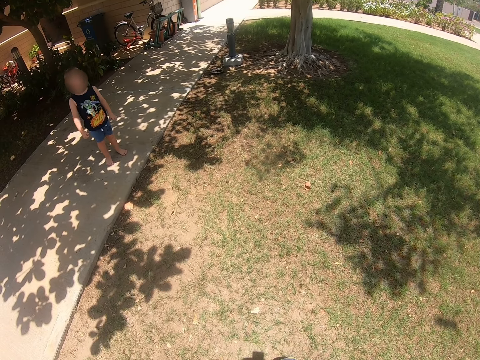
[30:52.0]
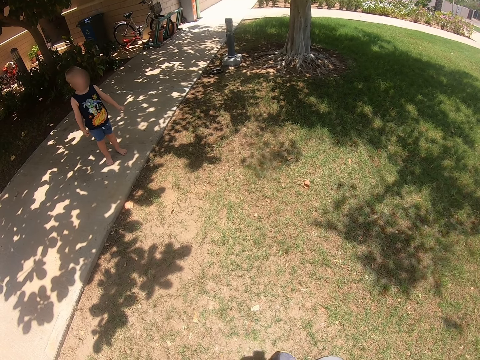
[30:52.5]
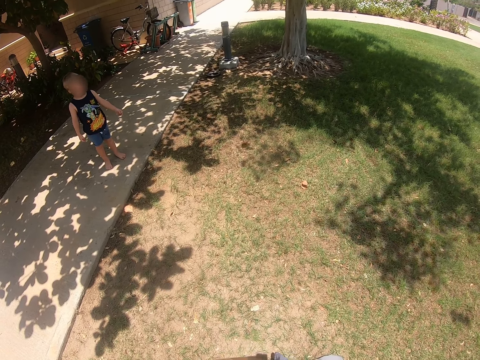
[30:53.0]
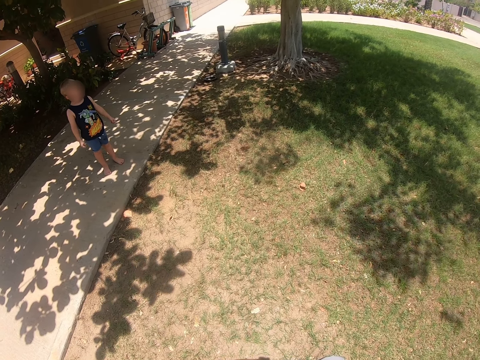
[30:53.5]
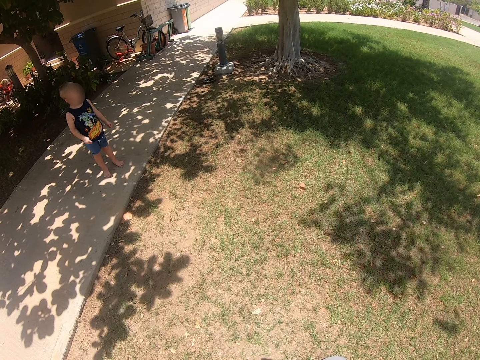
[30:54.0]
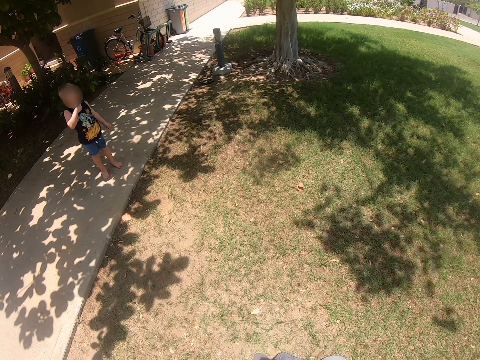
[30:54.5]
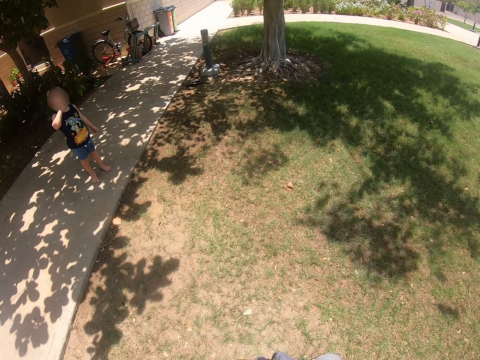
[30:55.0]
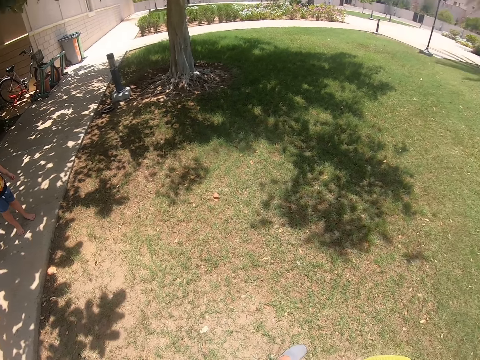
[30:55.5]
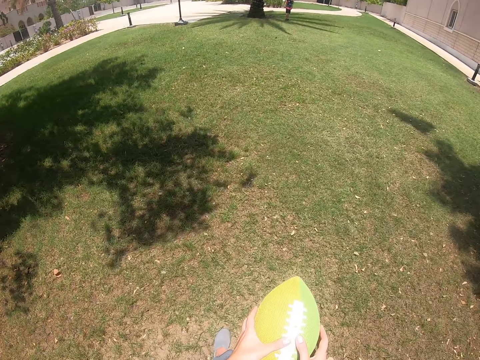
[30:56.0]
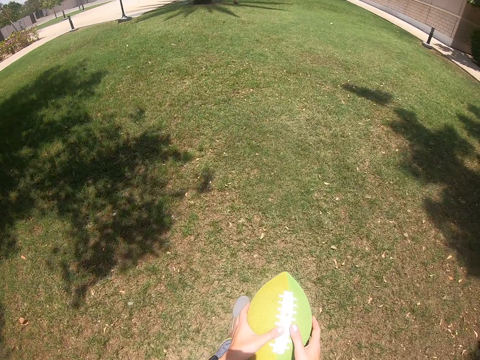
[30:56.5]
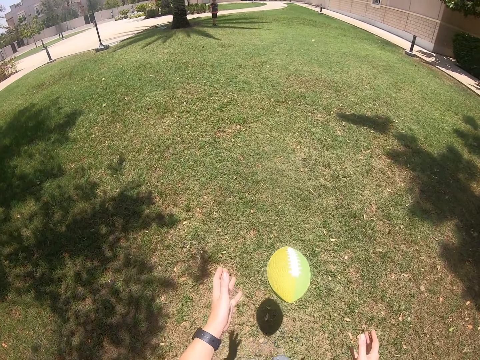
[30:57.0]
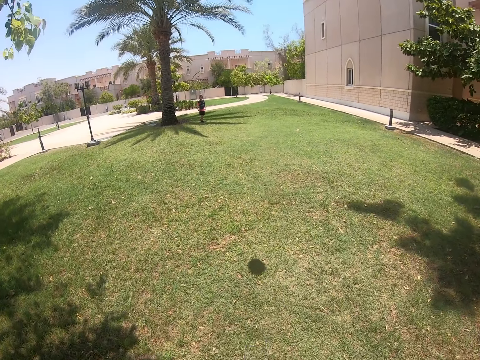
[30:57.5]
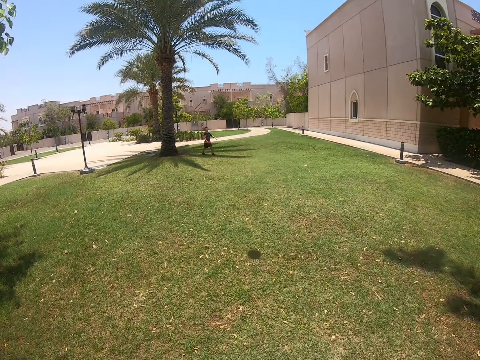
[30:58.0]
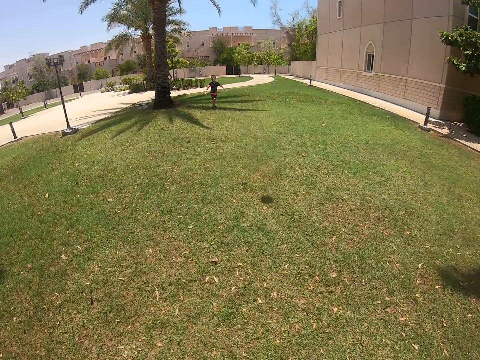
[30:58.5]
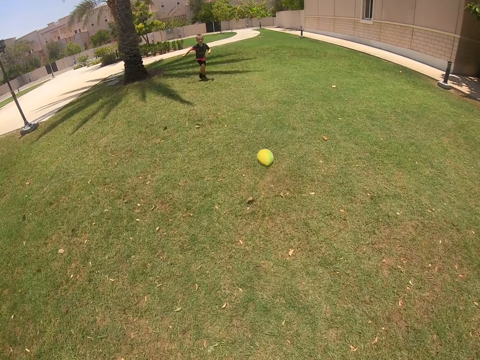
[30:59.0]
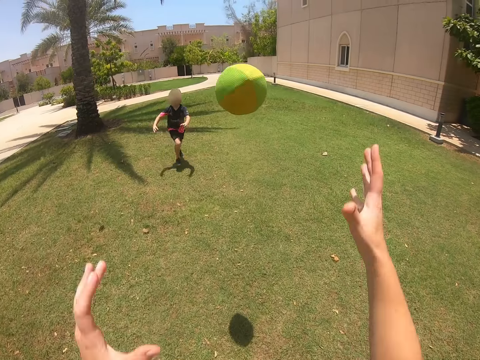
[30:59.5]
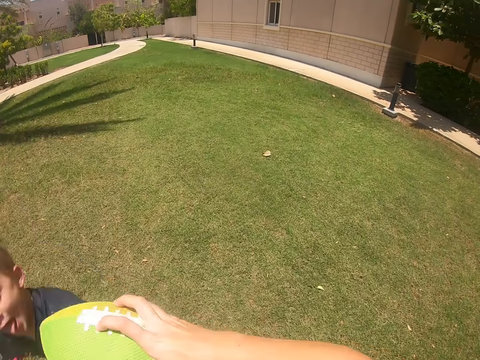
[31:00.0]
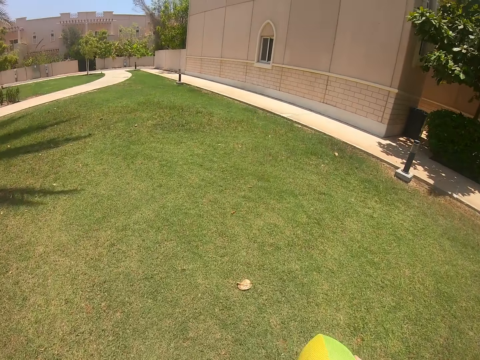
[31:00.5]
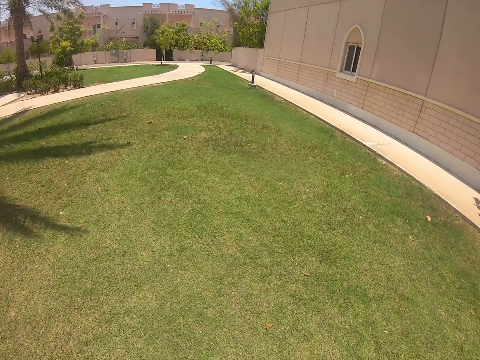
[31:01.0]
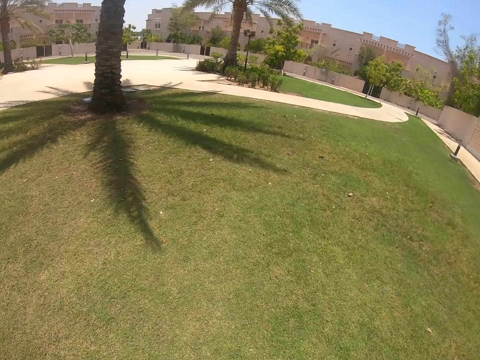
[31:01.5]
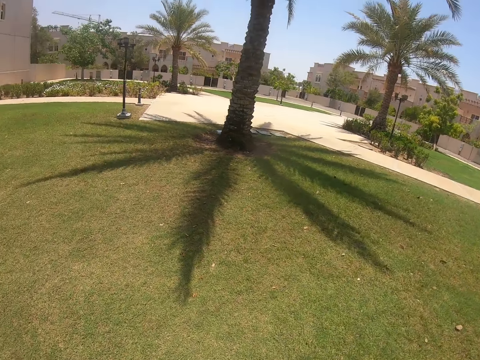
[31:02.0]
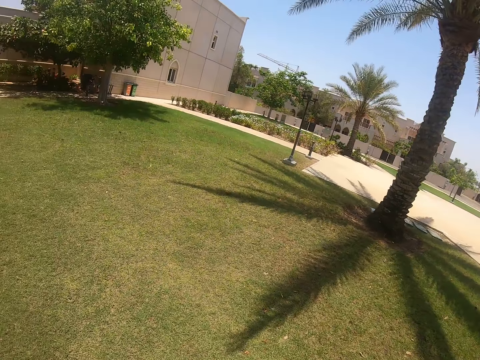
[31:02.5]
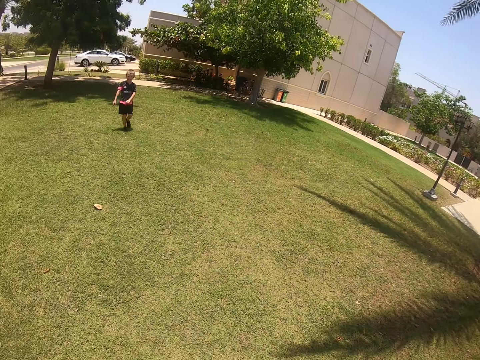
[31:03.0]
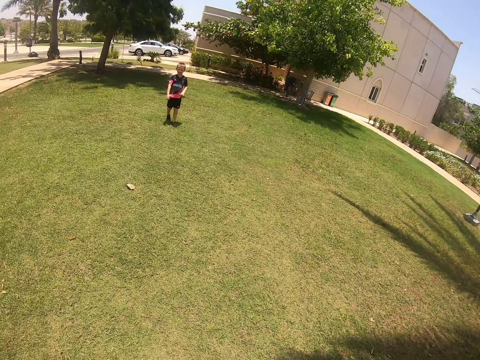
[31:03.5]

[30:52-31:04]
A kid looks at the camera wearer. The camera wearer looks at a kid. They kick the ball. Another kid runs. The camera wearer grabs the ball and runs with the ball.

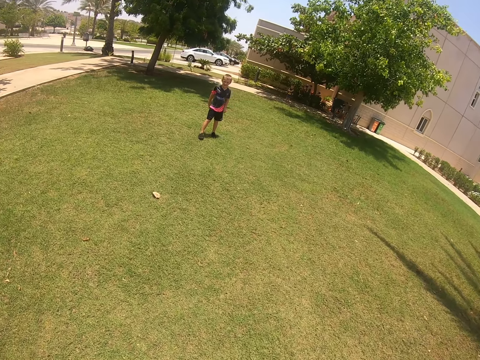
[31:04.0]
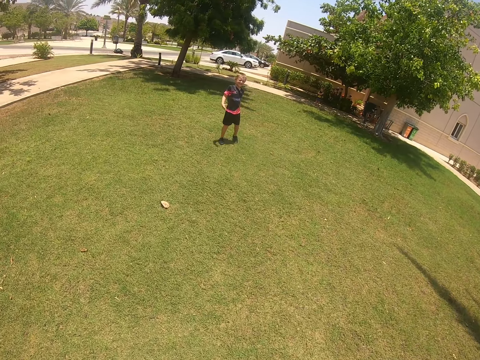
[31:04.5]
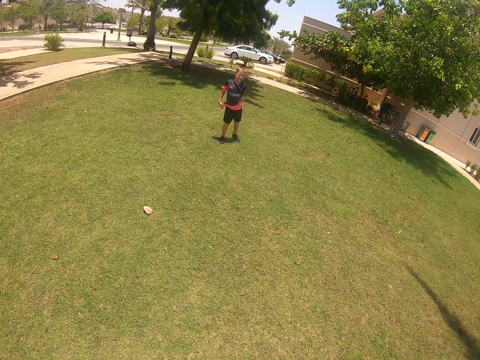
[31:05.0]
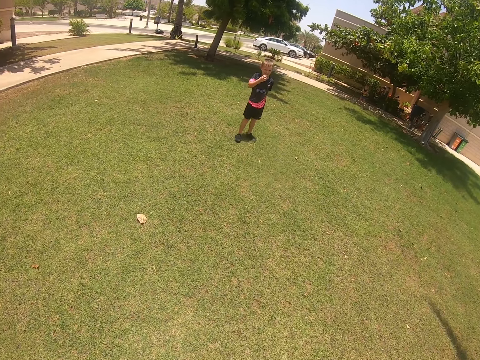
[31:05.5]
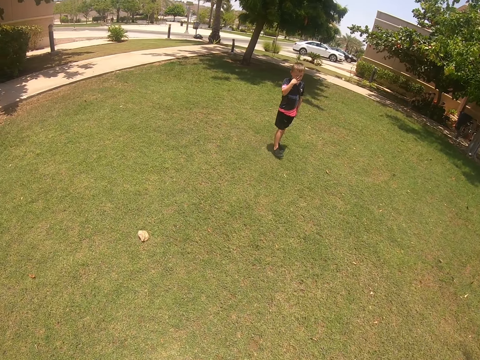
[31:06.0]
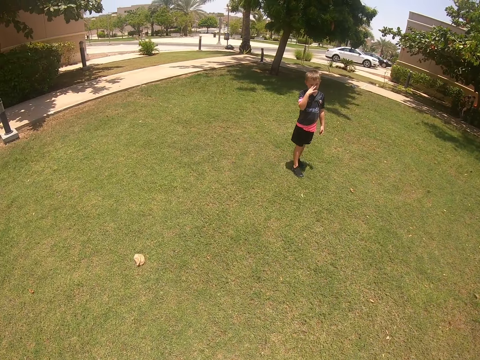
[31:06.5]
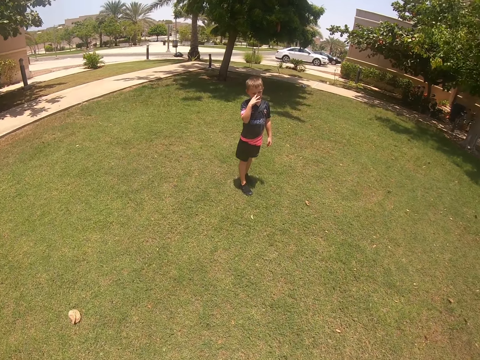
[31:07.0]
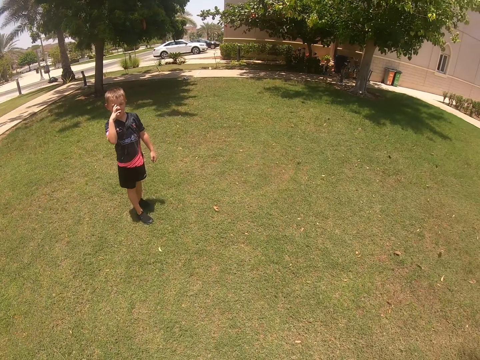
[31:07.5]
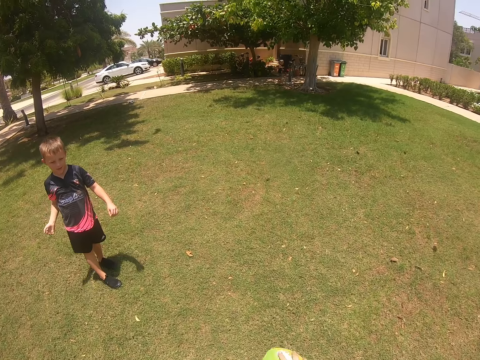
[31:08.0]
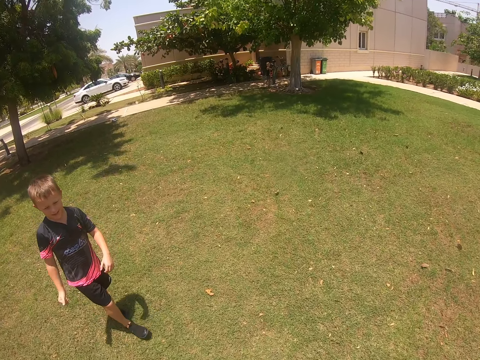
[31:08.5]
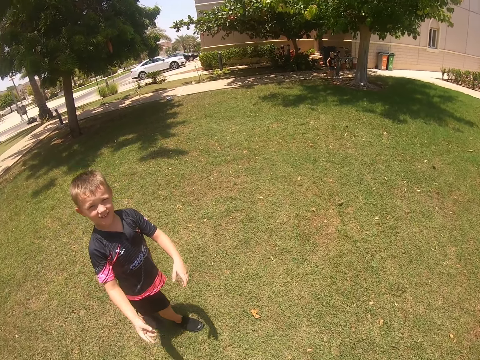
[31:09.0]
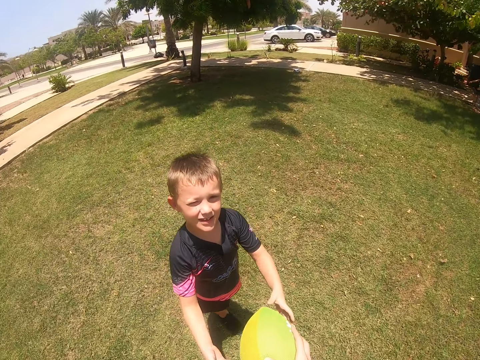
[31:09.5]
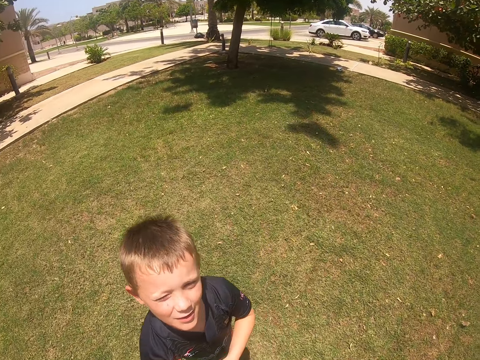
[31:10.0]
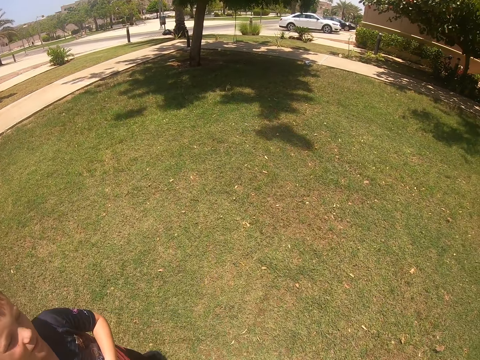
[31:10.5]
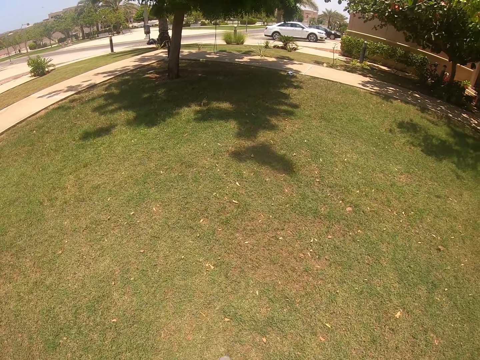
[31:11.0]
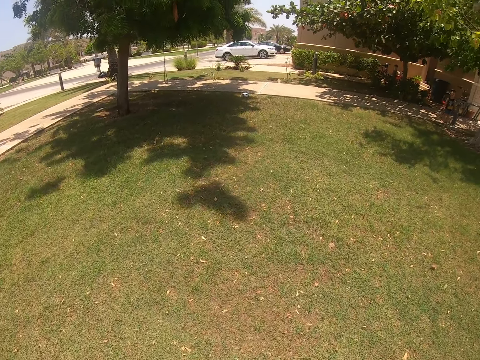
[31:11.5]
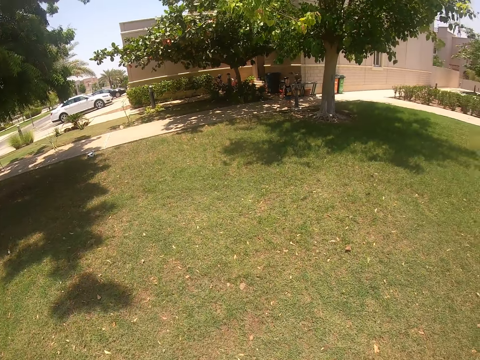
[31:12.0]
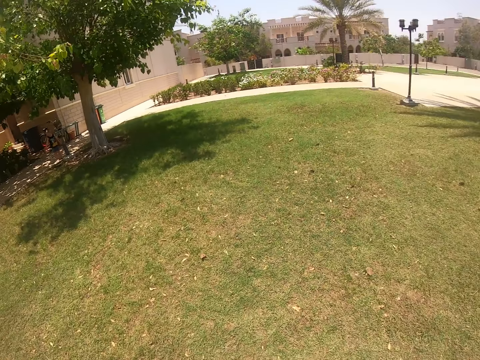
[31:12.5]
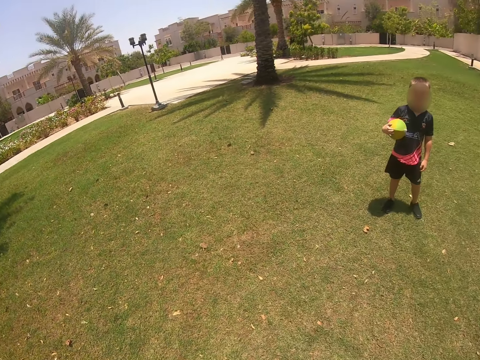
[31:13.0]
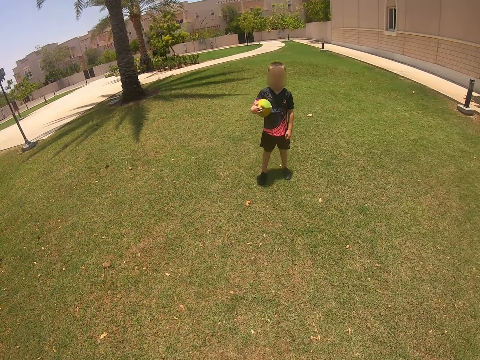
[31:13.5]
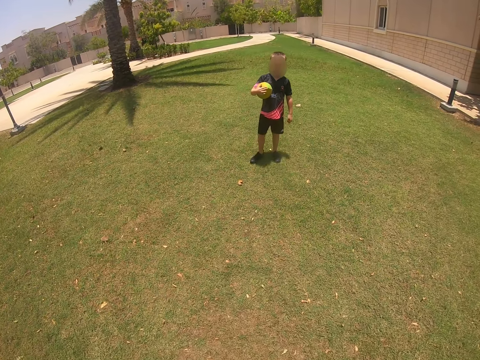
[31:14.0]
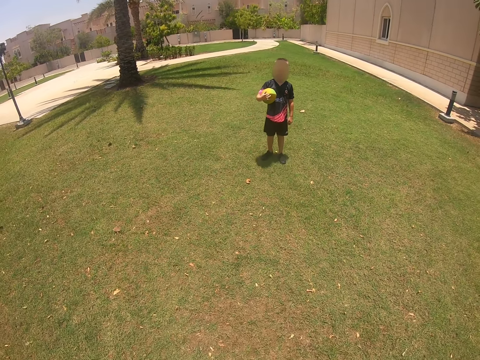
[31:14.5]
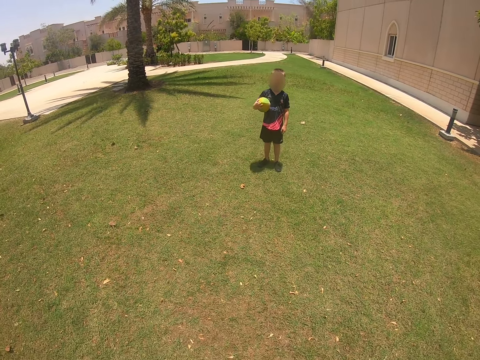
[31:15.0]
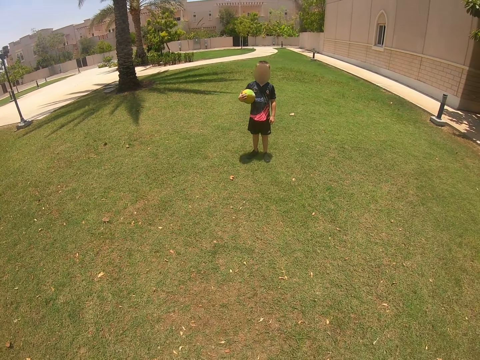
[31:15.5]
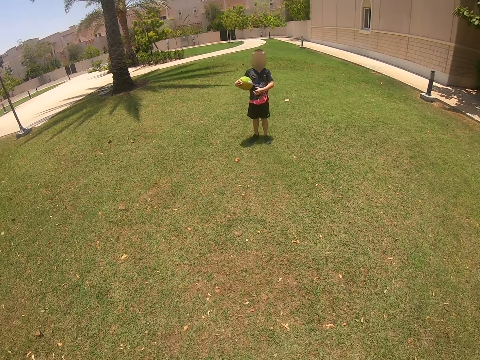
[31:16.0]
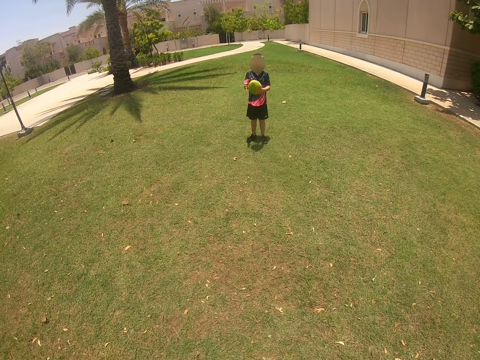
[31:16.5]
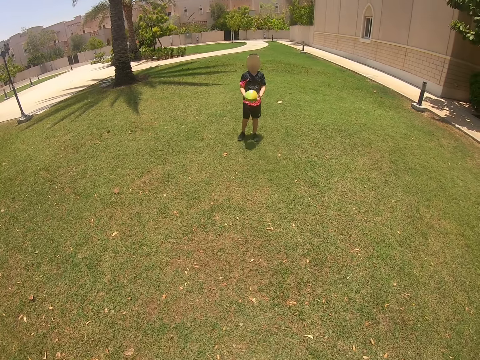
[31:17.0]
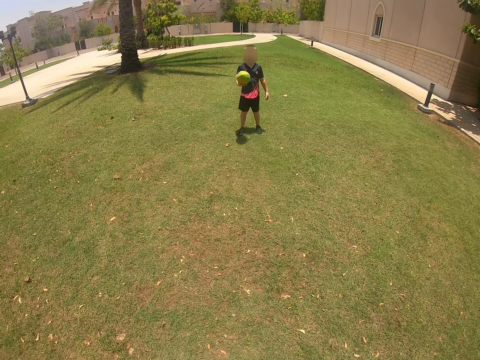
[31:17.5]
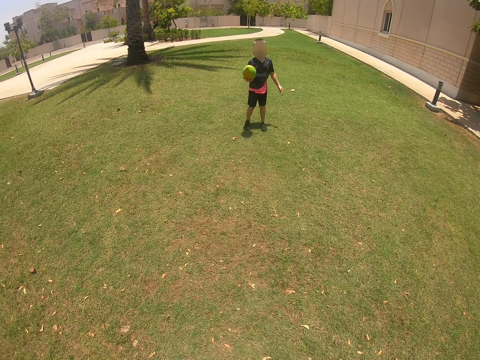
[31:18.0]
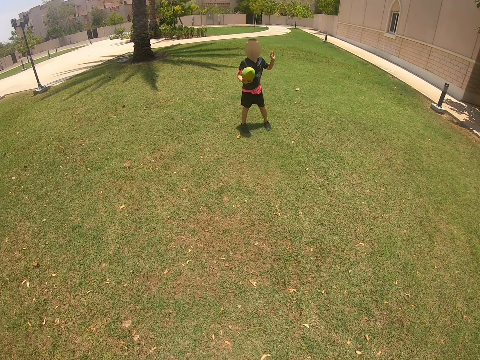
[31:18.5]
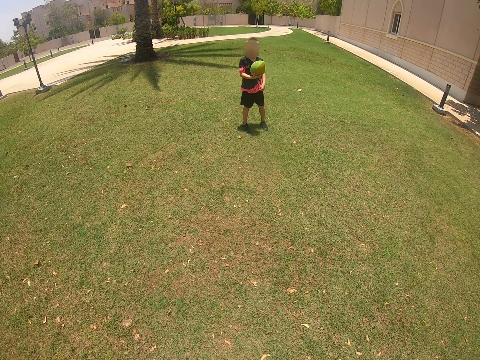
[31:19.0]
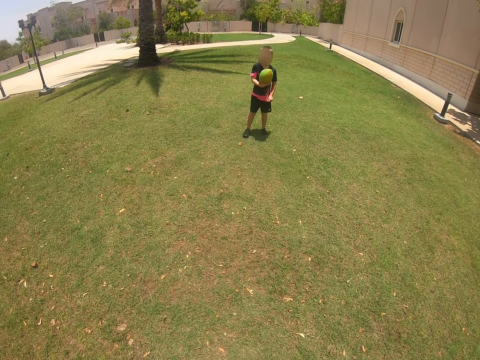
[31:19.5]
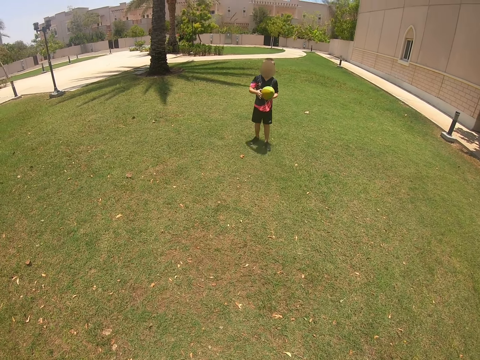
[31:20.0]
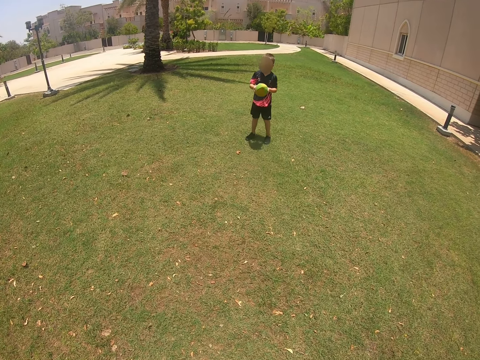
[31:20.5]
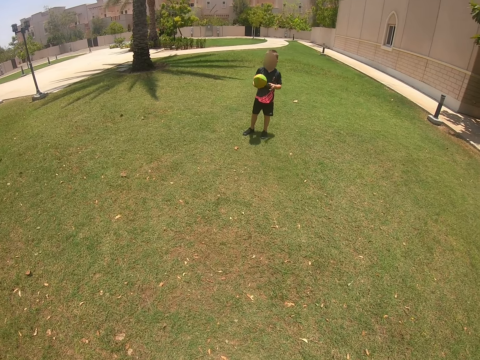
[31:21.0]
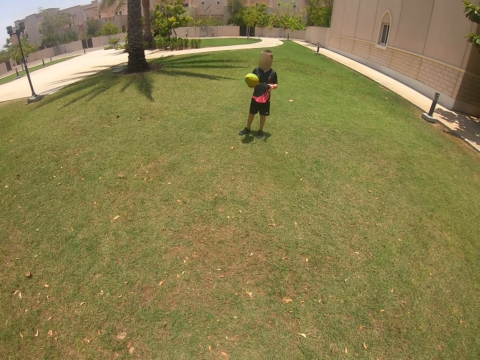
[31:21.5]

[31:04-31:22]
A kid stands. The camera wearer looks at the kid. The kid touches face. The camera wearer walks. The kid takes the ball from the camera wearer. The camera wearer looks around the field and walks. They look at the kid. Another kid looks at the camera wearer.
